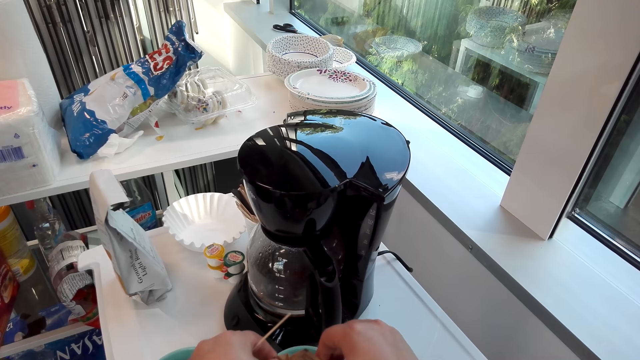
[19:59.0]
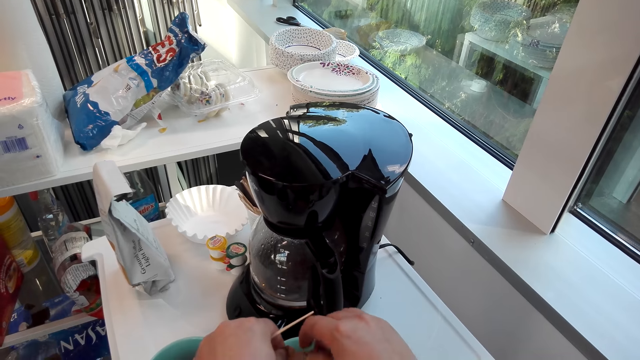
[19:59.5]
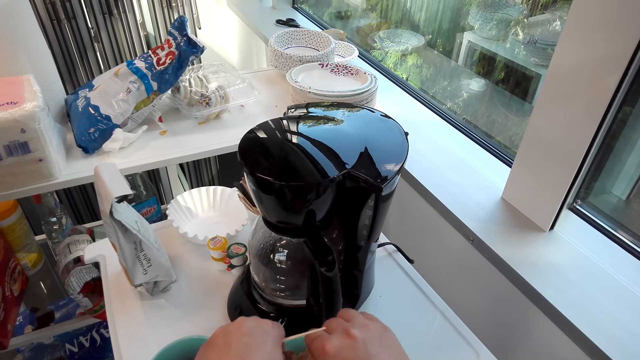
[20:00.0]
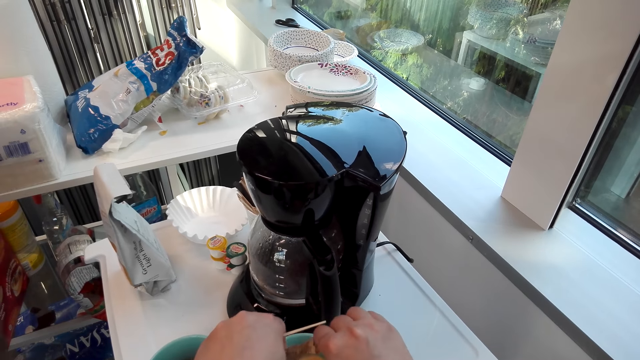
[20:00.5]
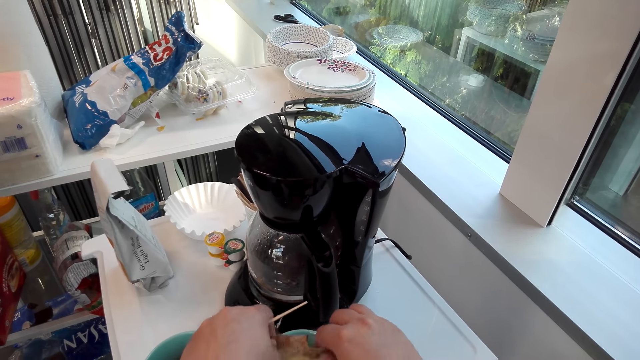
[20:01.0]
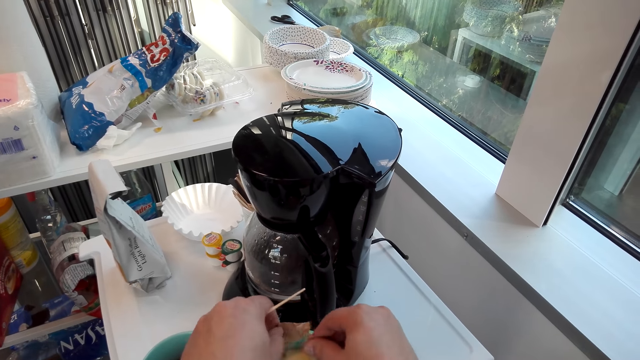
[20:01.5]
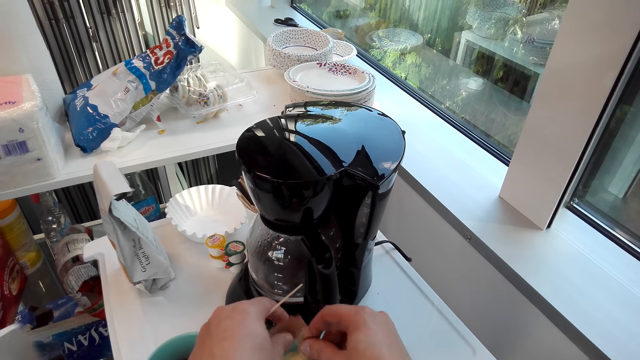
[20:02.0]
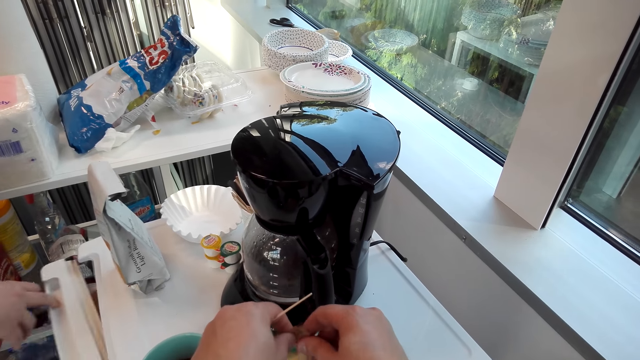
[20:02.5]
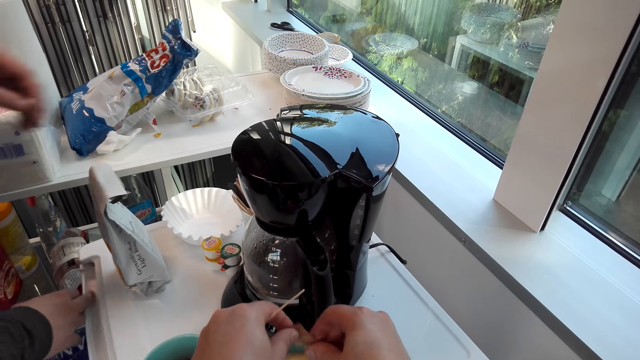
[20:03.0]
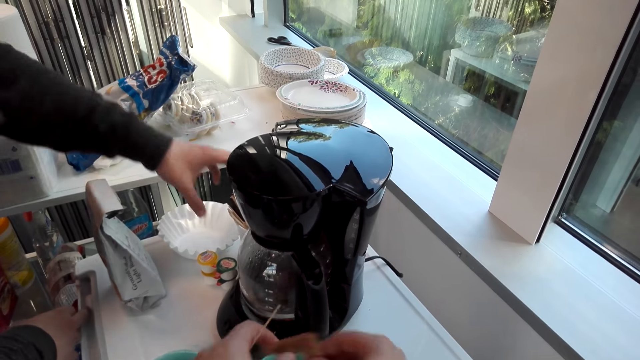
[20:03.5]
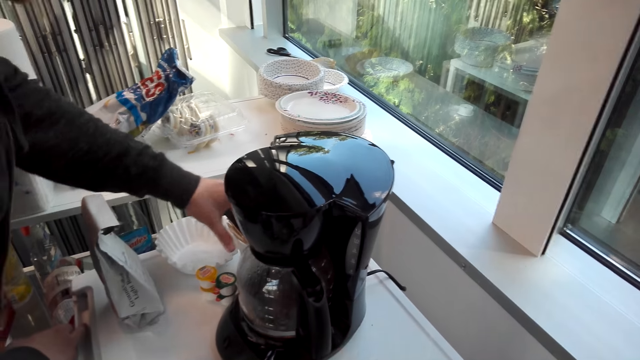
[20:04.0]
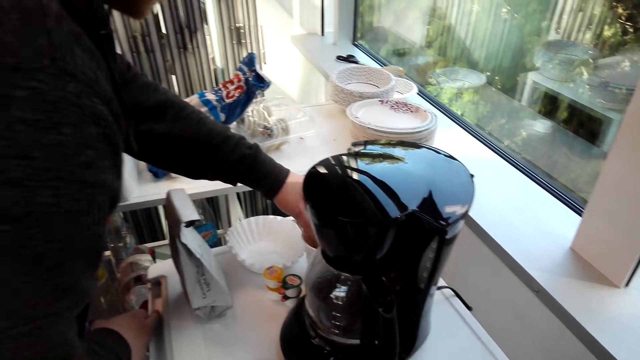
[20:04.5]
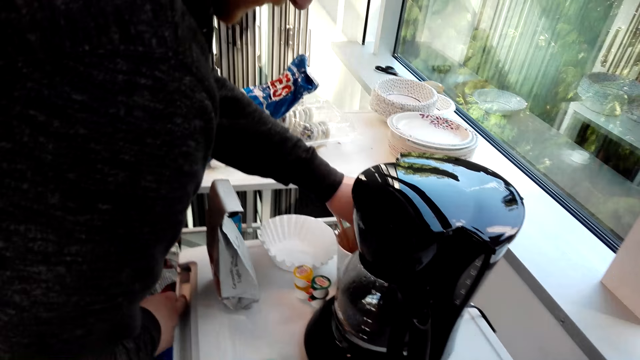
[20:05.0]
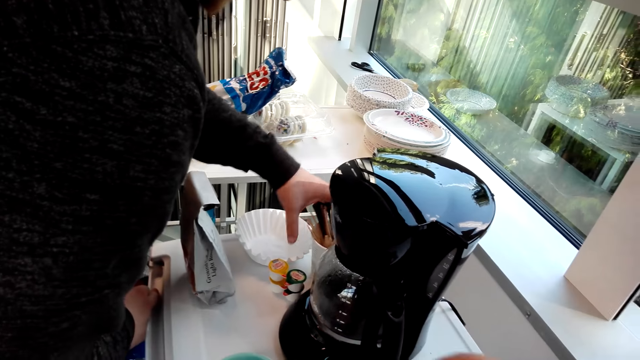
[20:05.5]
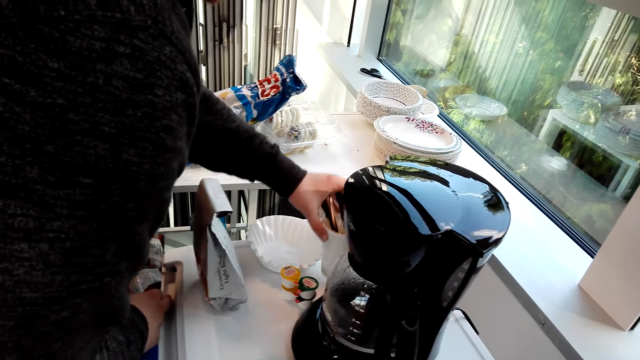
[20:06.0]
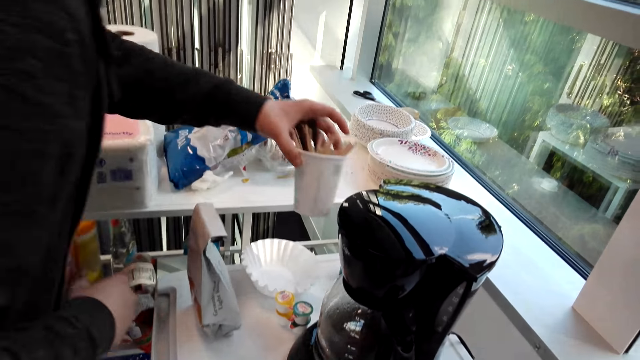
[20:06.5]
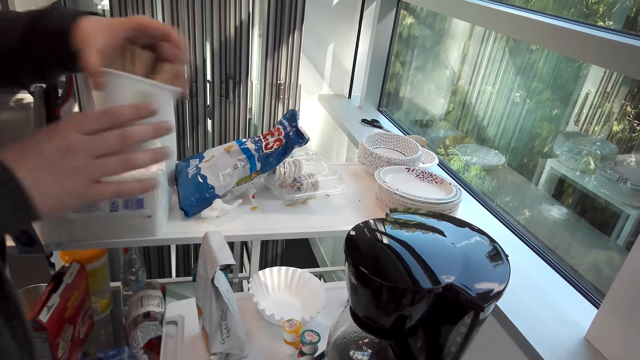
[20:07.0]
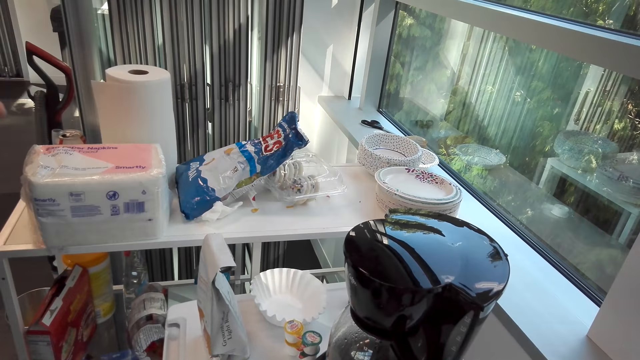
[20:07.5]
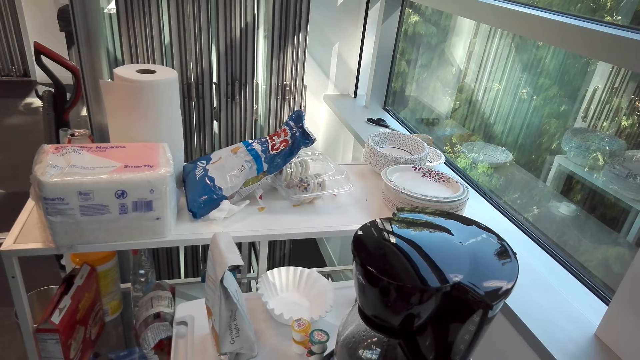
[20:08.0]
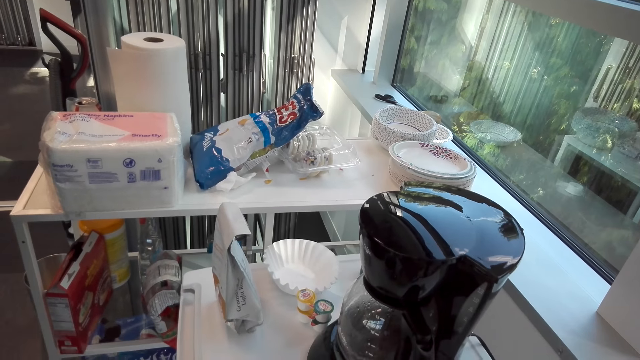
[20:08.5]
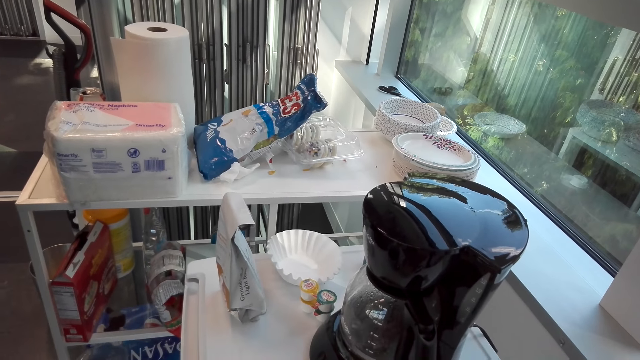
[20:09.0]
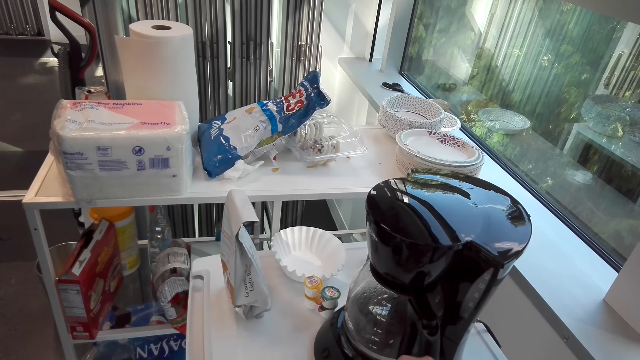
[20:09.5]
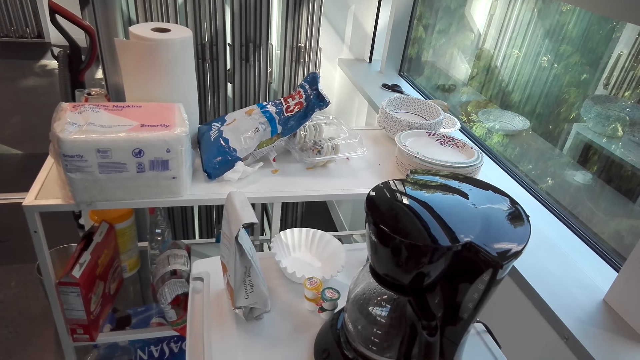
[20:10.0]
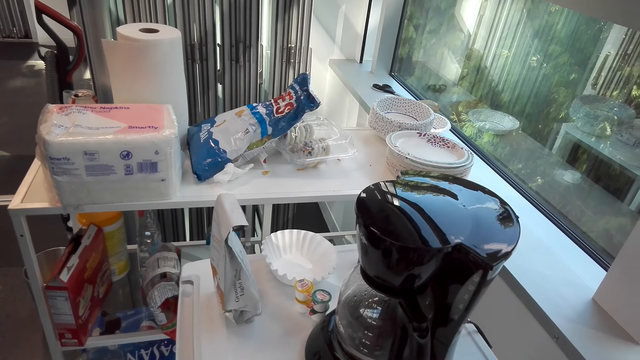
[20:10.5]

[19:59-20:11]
A person closes the fridge and picks up a tumbler.

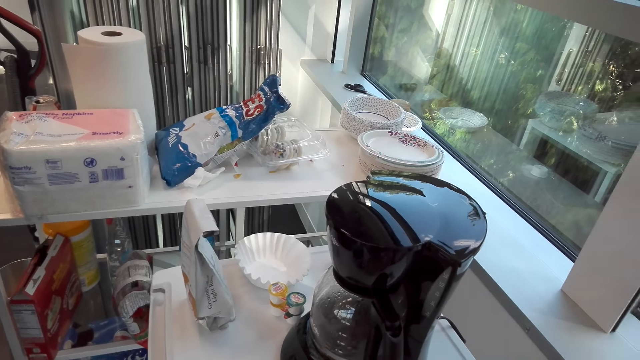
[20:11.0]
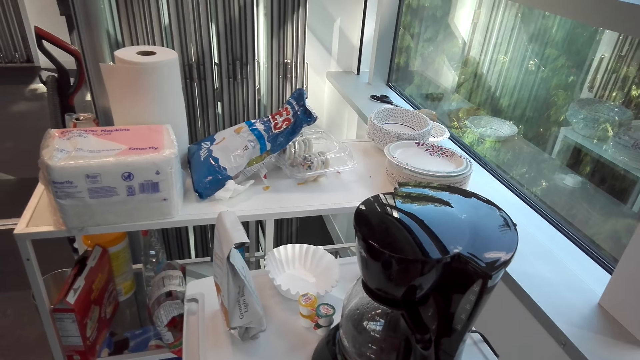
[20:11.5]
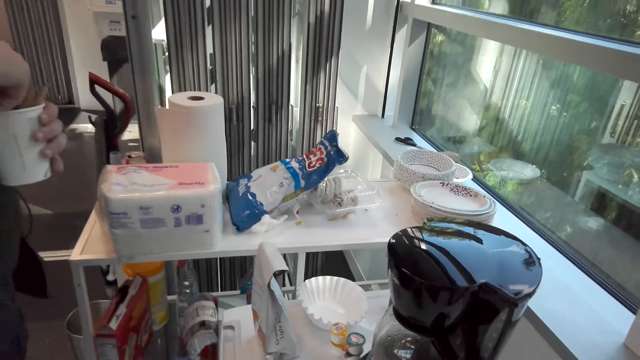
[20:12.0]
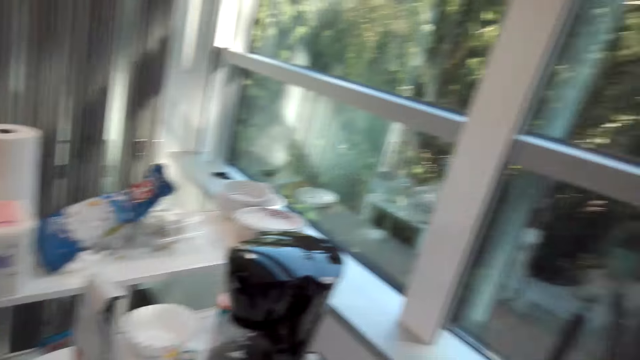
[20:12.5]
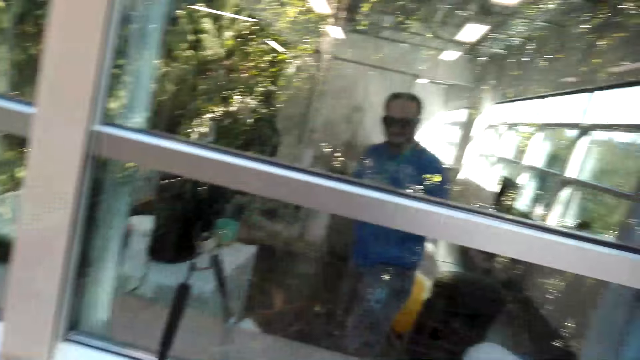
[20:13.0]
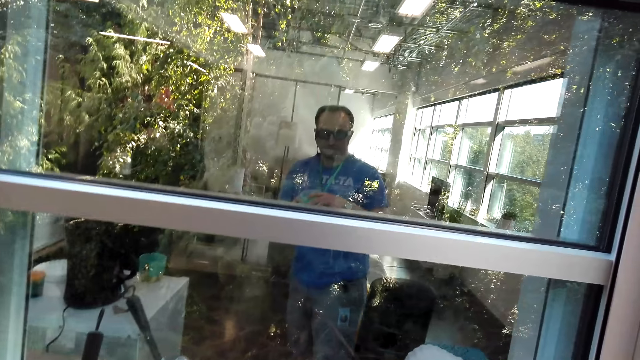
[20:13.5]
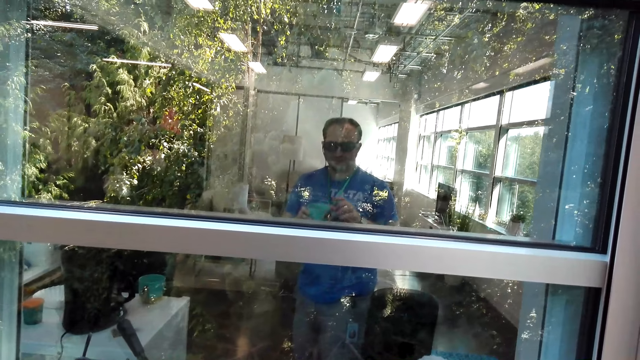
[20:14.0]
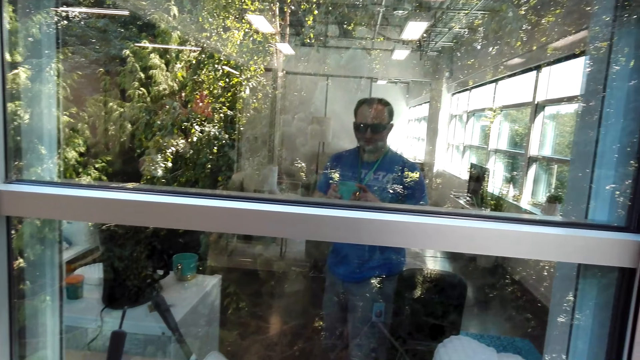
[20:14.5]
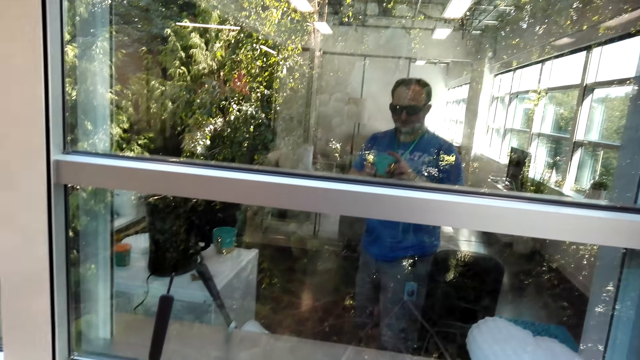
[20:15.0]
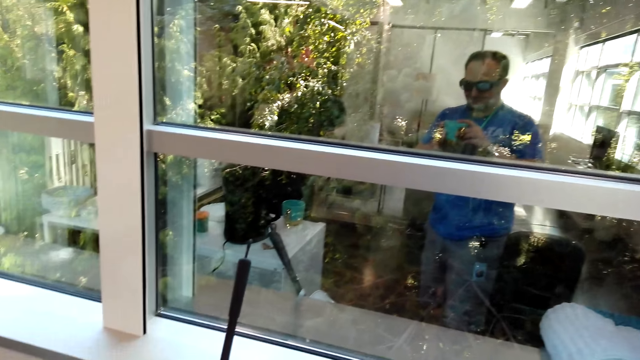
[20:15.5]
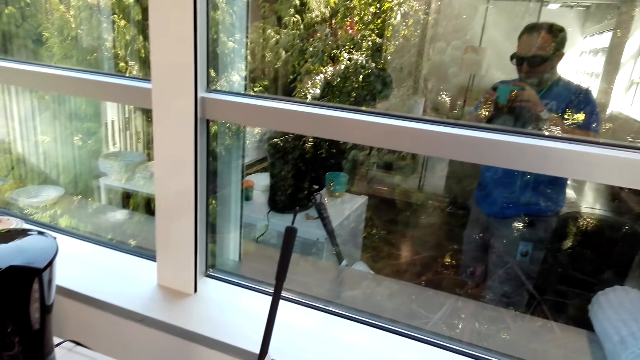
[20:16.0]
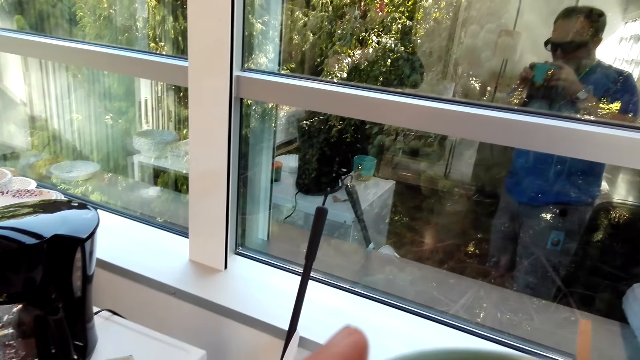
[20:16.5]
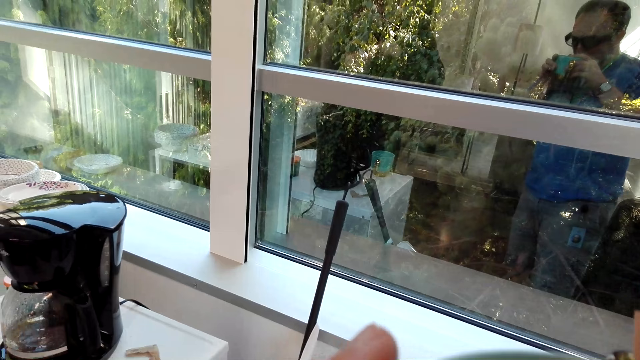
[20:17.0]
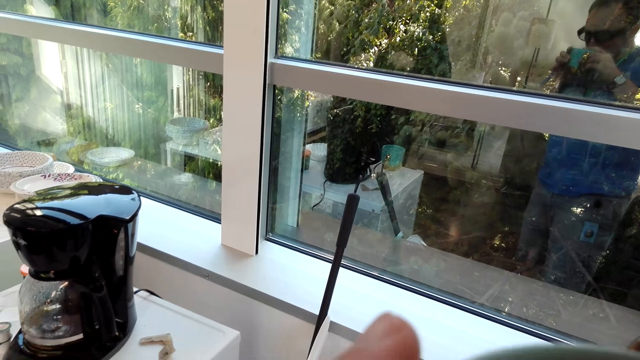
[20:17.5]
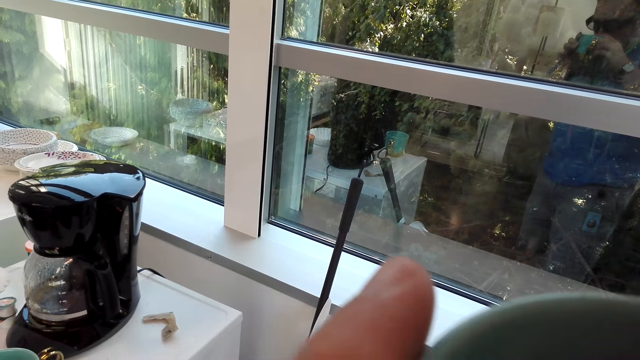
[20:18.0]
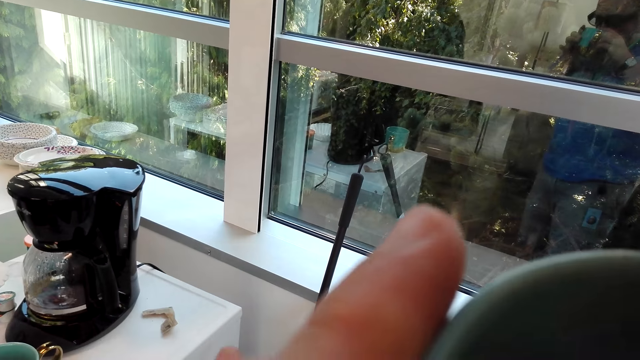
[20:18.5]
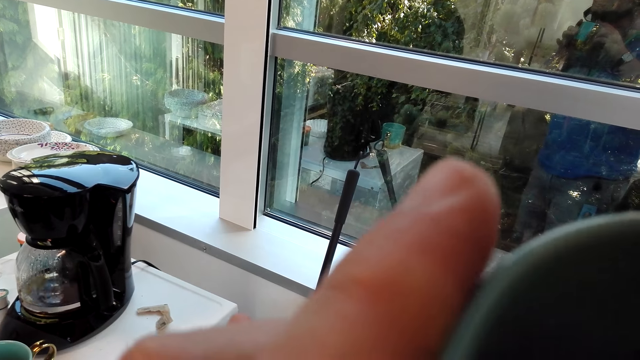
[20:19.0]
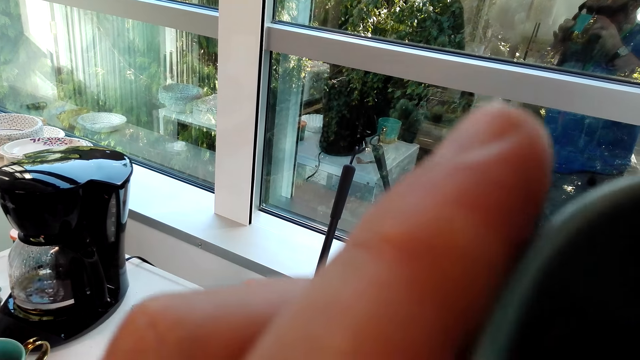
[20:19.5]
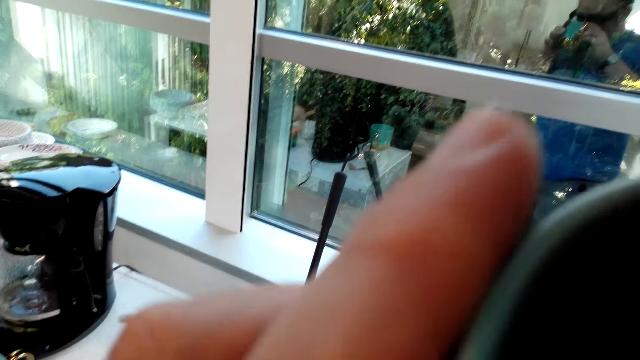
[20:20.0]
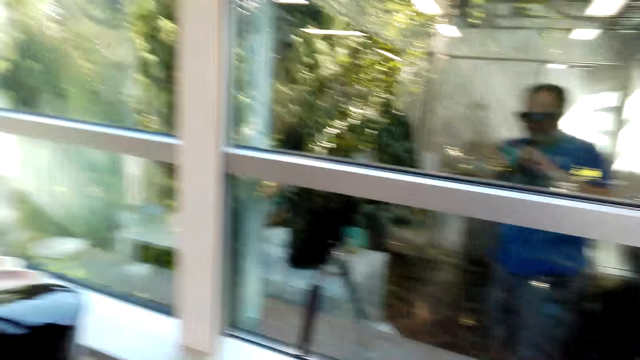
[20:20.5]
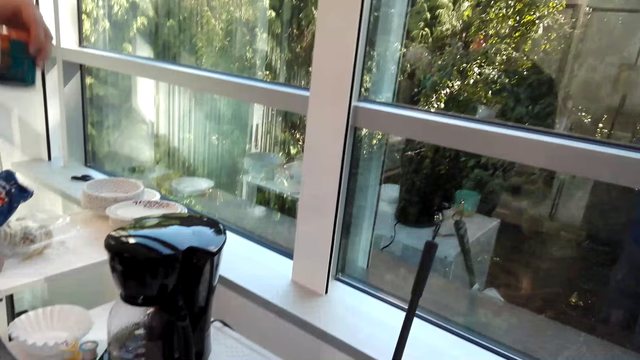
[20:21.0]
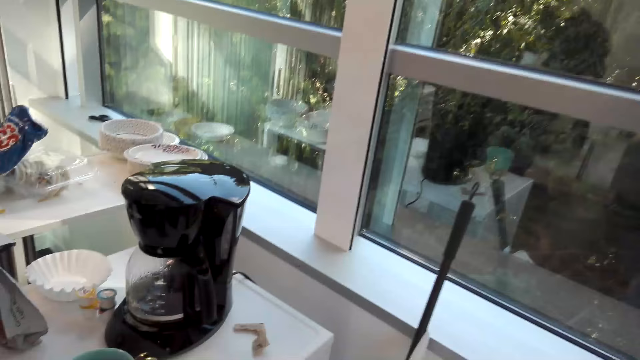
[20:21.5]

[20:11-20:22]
The camera wearer drinks coffee.
